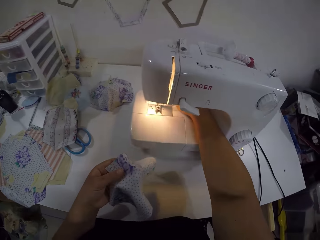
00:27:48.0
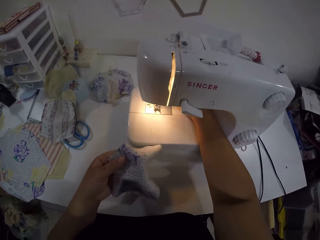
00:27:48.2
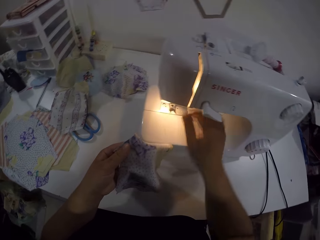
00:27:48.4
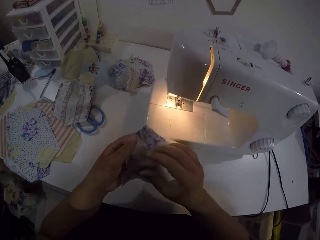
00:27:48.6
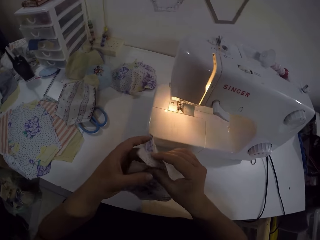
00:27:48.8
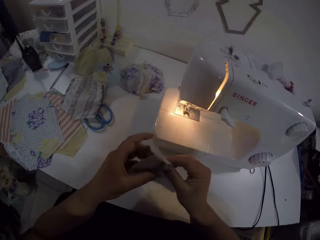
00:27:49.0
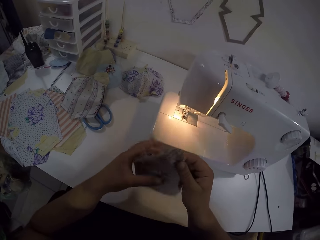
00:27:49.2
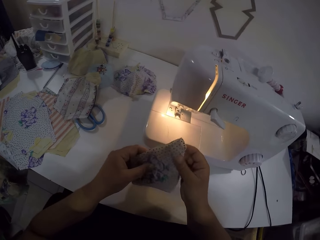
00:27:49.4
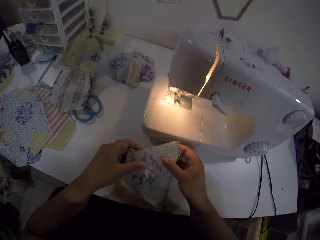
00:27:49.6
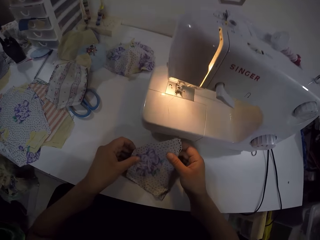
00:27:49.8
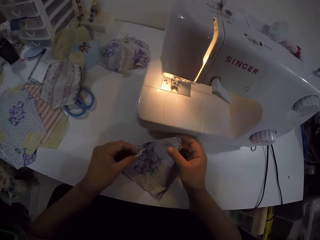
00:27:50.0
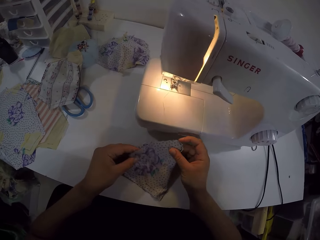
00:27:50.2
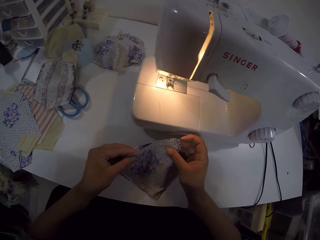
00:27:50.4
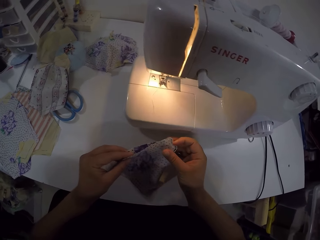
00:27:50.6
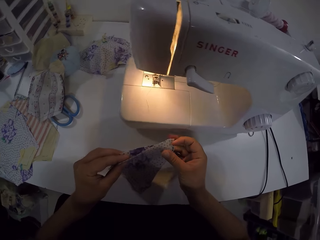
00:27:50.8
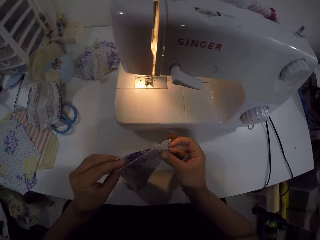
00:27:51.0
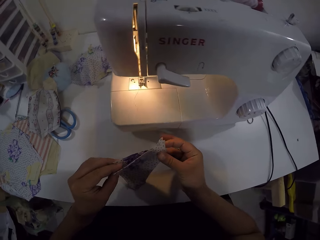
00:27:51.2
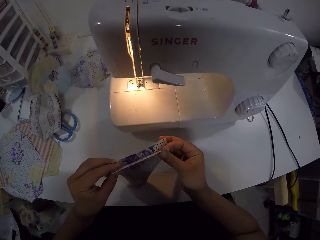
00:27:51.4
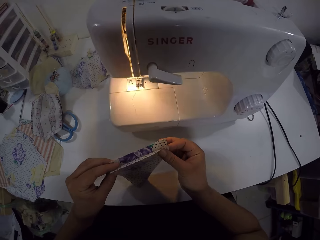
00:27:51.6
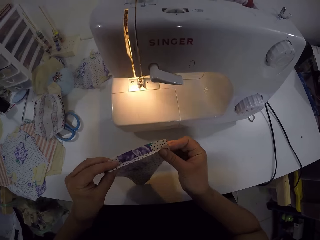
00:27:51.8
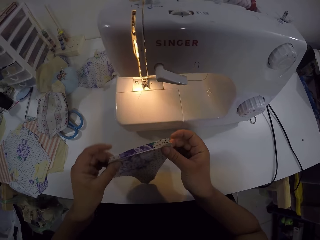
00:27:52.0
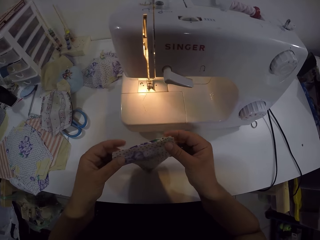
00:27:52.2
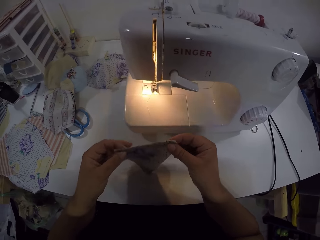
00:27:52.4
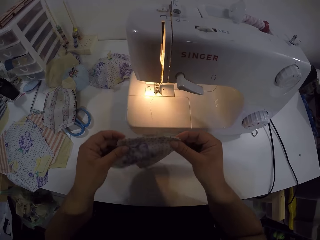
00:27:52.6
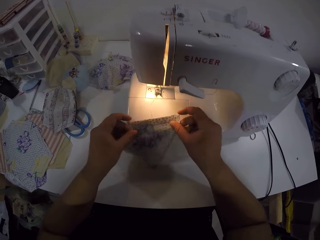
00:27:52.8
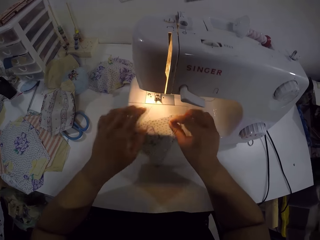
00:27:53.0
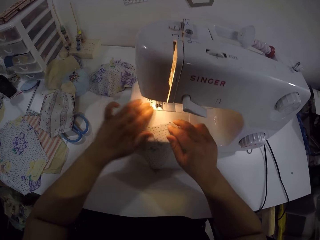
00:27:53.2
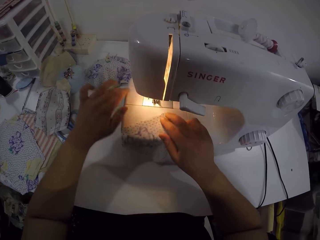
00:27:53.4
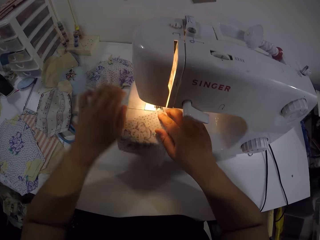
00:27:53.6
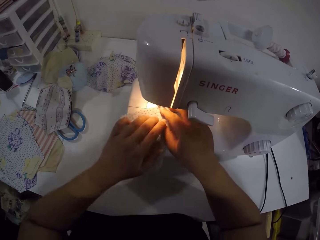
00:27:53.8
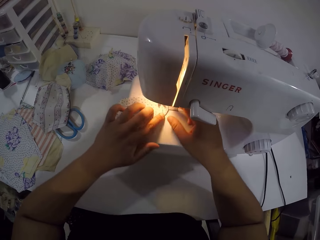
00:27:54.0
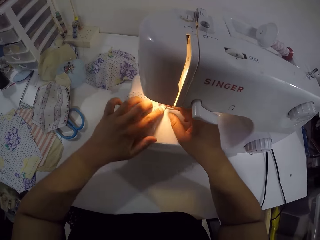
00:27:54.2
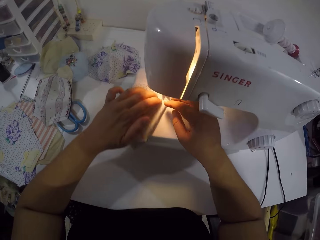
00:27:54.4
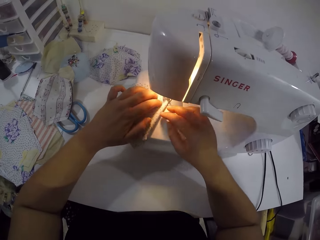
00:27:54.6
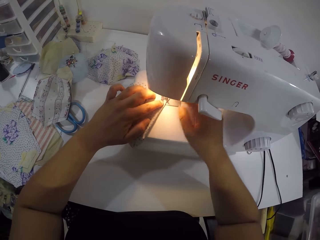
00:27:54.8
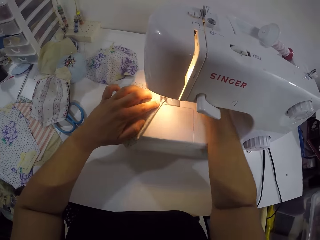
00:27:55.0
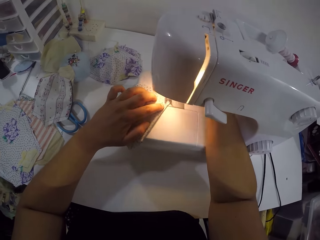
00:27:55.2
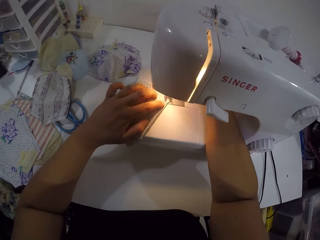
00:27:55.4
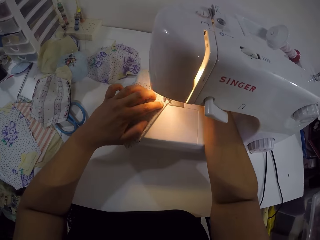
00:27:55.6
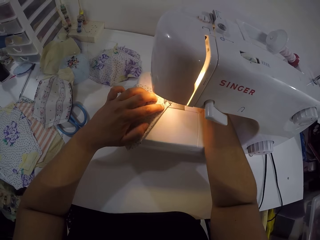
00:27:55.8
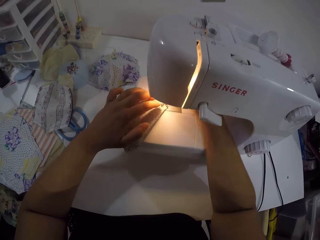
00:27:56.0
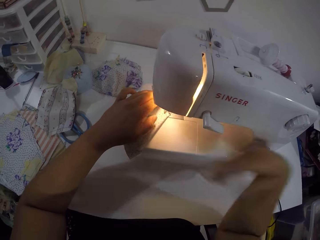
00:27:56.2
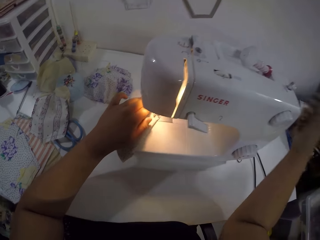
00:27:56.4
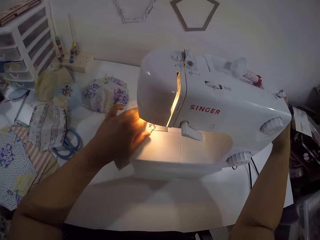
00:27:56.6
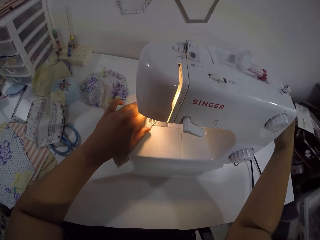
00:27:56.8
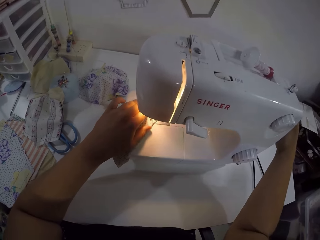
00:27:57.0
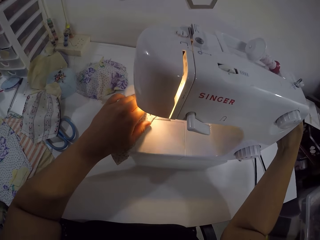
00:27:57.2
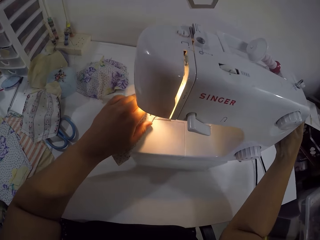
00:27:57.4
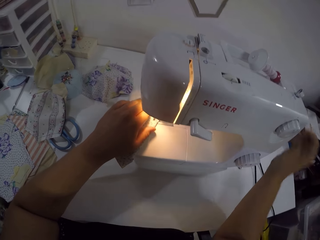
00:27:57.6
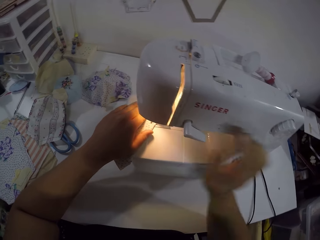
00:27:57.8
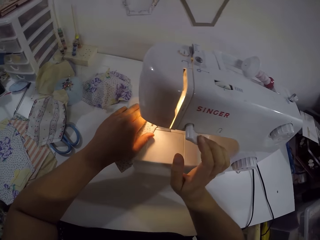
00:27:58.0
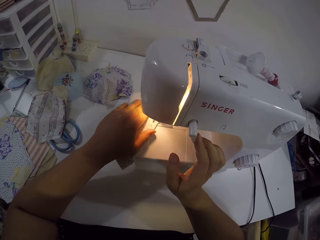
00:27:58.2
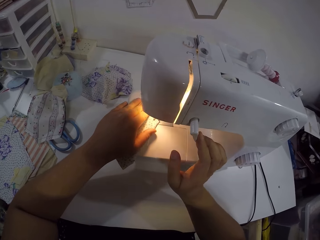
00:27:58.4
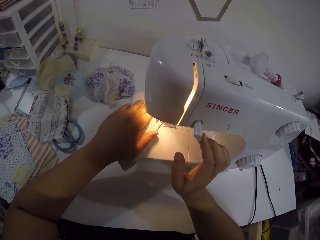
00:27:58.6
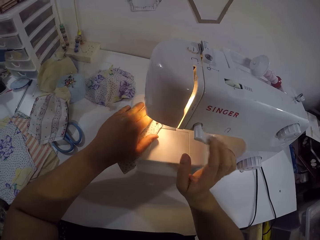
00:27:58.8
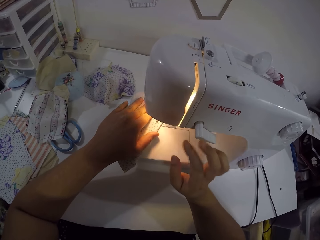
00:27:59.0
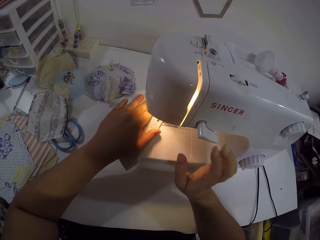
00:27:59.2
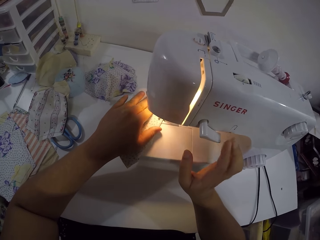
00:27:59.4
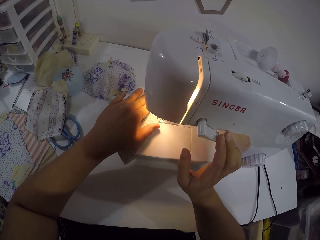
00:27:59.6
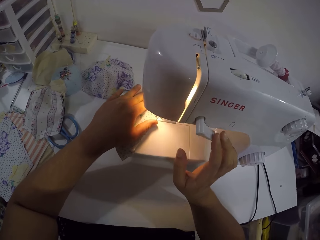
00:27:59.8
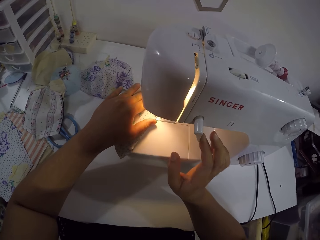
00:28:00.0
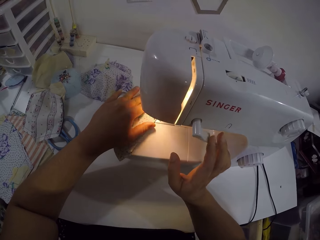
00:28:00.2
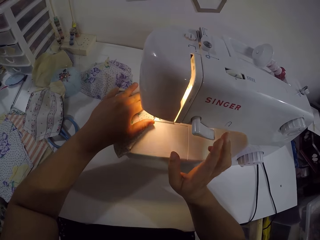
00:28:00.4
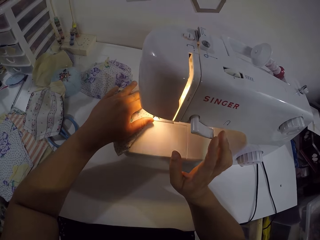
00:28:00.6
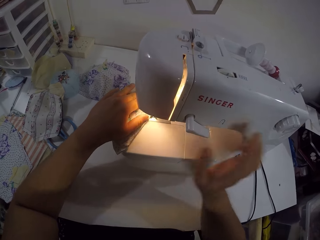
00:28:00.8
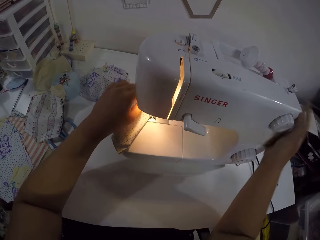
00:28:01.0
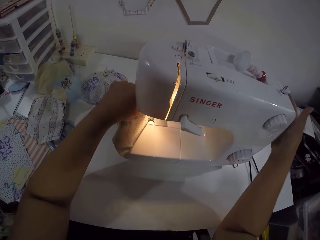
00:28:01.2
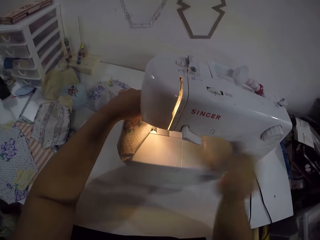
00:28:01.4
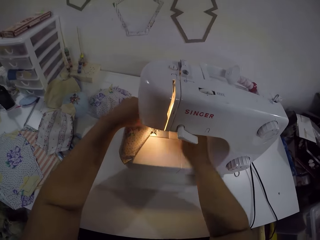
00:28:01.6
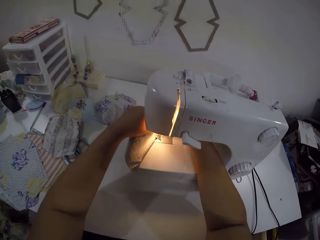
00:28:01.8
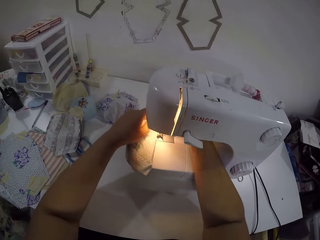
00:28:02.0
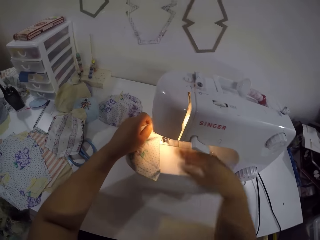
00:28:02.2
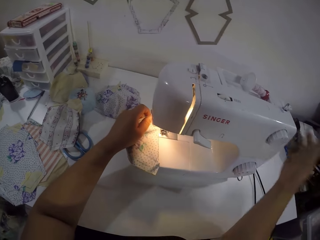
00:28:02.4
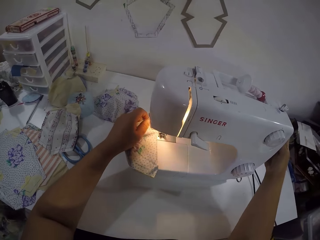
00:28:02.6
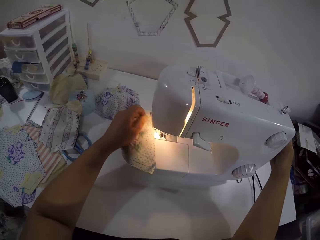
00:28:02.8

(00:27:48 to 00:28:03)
The camera wearer pulls the sewing machine with her right hand. She moves the sewing machine closer. She adjusts the fabric. She folds the cloth in her left hand with both hands. She places the cloth on the sewing machine with both hands. She touches the bobbin winder with her right hand. She adjusts the presser bar lifter. She adjusts the knob on the sewing machine. She touches the thread tension dial with her right hand. She sews the cloth in her left hand with the sewing machine. She touches the thread tension dial with her right hand. She touches the bobbin winder with her right hand. She adjusts the presser bar lifter.

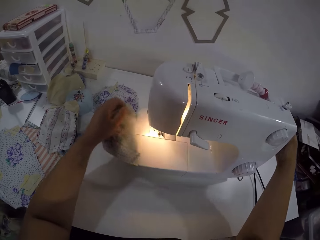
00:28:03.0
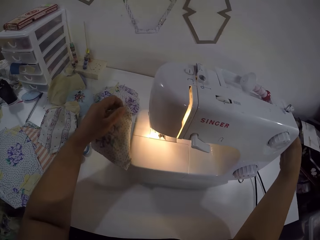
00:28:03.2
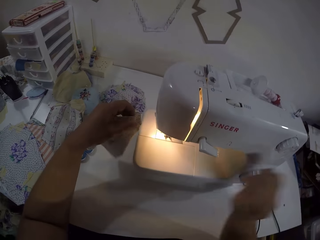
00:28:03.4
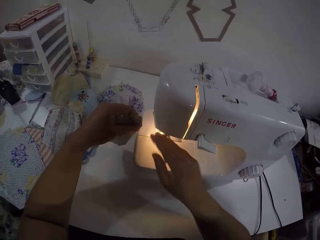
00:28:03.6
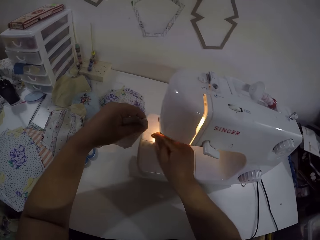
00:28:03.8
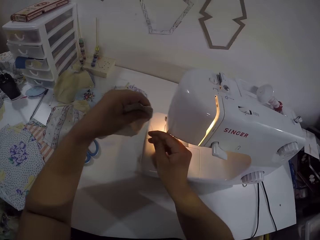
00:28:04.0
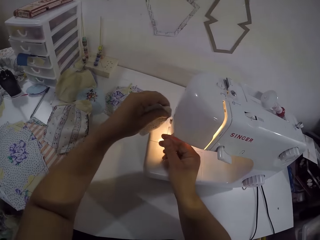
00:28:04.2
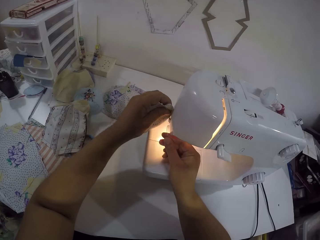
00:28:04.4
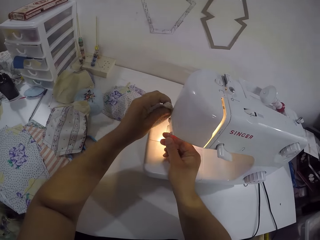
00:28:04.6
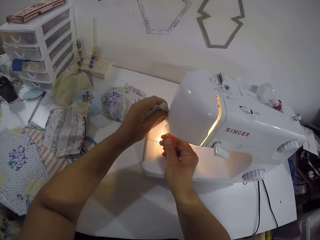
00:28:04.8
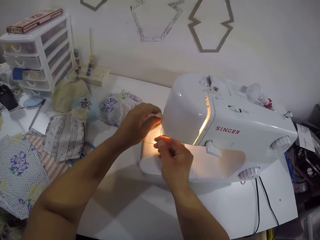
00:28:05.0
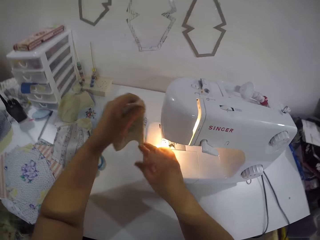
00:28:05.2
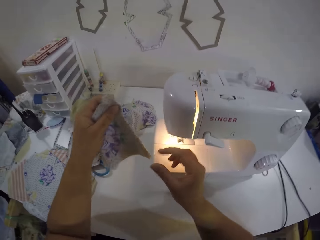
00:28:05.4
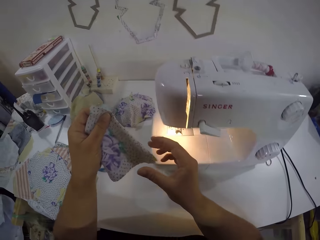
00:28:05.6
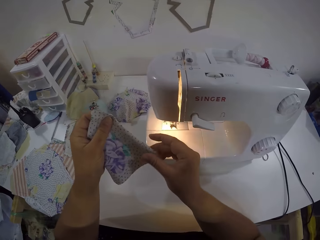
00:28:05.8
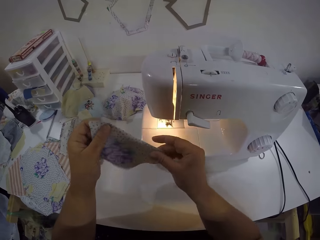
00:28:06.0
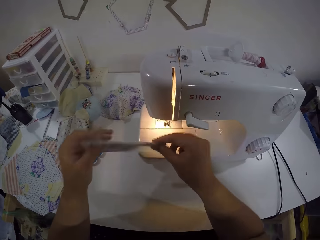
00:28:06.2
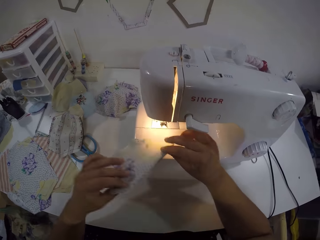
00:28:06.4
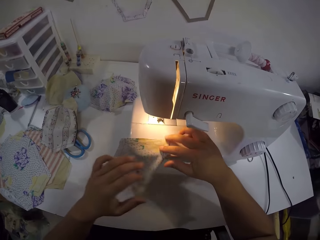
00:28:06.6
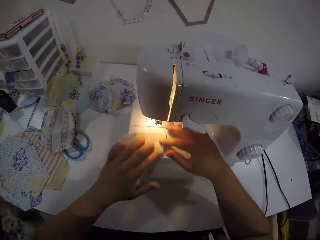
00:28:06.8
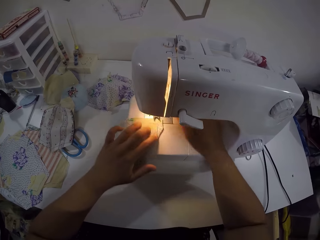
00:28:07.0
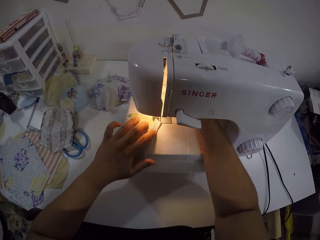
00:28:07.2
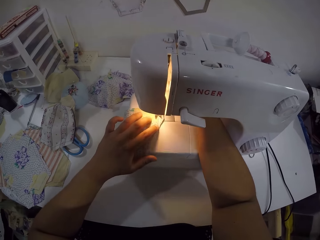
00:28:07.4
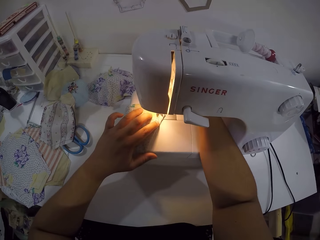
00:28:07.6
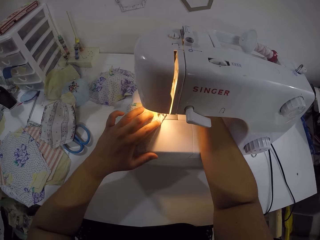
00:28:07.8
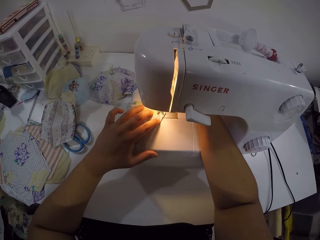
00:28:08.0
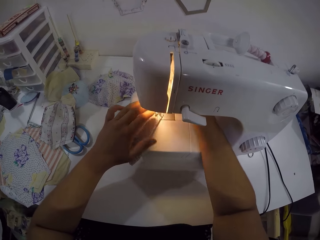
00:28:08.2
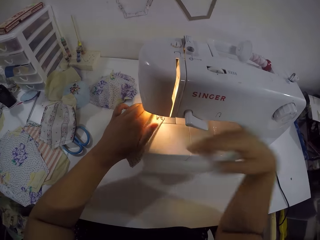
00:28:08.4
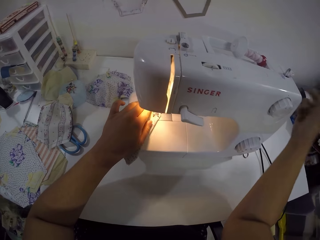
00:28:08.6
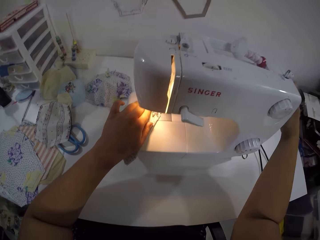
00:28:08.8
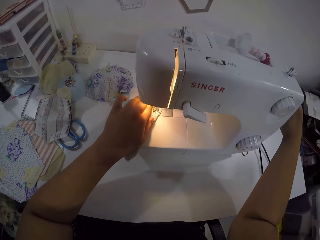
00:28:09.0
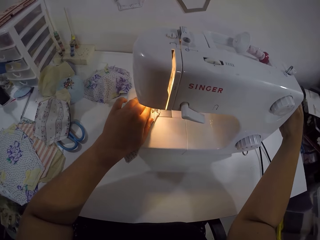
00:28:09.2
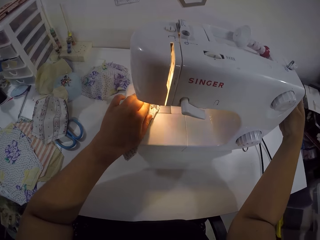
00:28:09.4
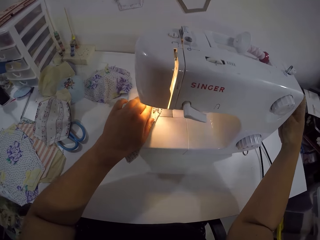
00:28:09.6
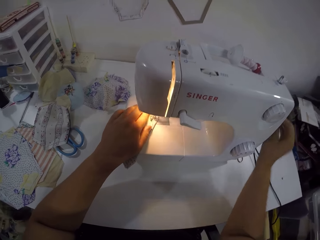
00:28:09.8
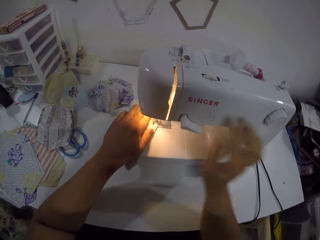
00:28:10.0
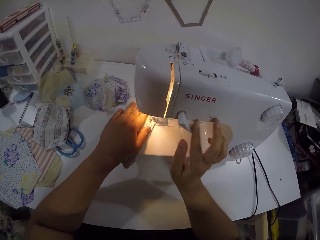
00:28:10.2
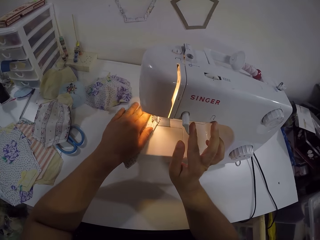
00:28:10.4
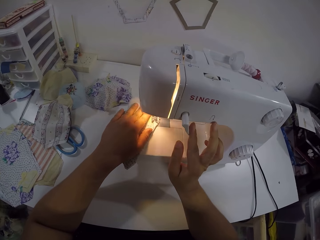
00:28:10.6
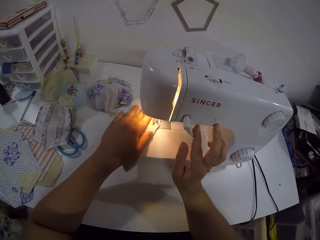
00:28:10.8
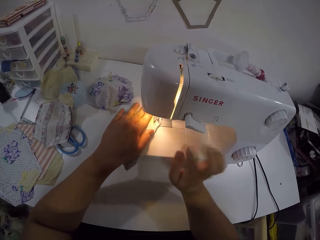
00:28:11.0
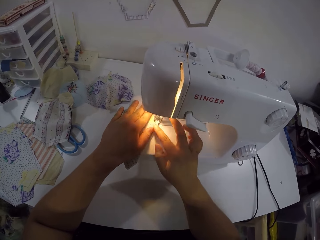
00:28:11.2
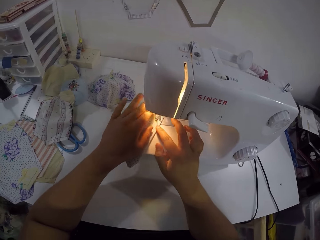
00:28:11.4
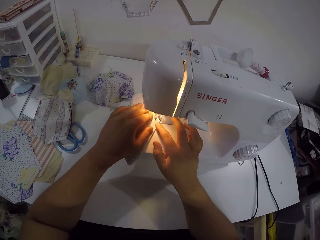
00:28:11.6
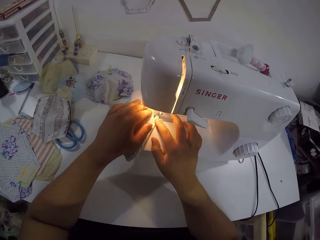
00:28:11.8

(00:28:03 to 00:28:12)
The camera wearer touches the bobbin winder with her right hand. She adjusts the presser bar lifter. She removes the fabric from the sewing machine. She holds a thread from the cloth with her right hand. She cuts the thread in her right hand with the sewing machine. She touches the fabric. She holds the cloth with both hands. She places the cloth on the sewing machine with both hands. She touches the bobbin winder with her right hand. She adjusts the presser bar lifter. She adjusts the knob. She touches the thread tension dial with her right hand. She sews the cloth in her left hand with the sewing machine.
